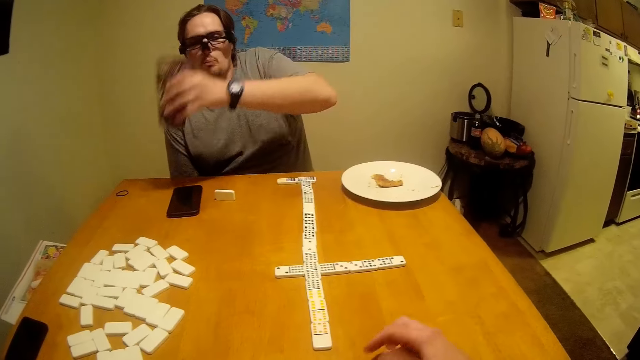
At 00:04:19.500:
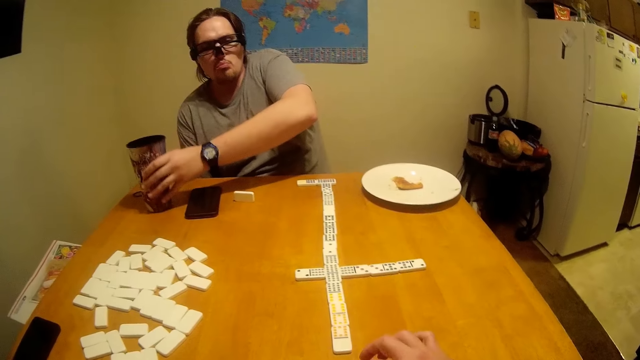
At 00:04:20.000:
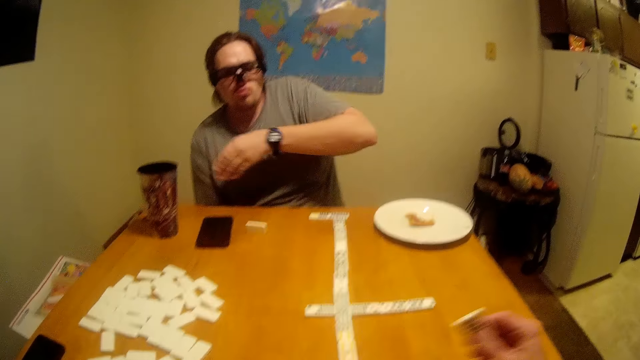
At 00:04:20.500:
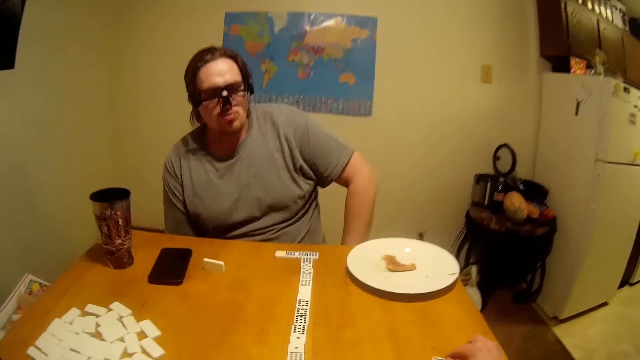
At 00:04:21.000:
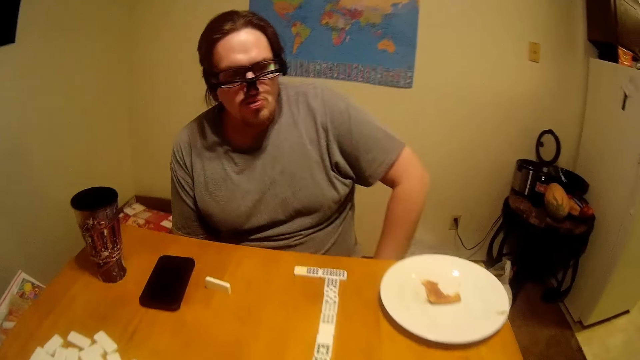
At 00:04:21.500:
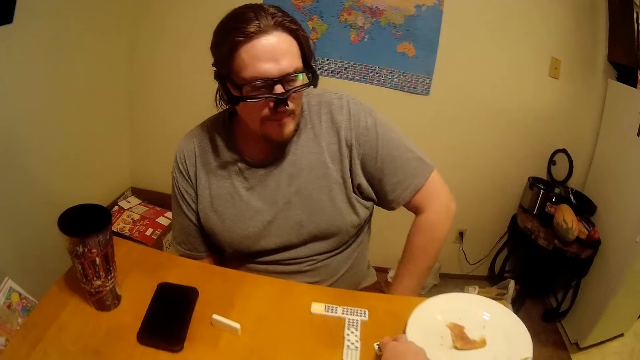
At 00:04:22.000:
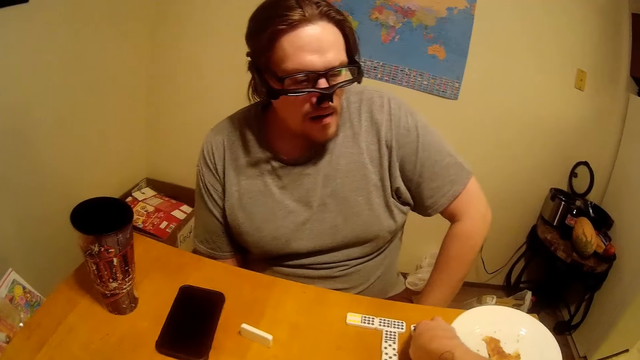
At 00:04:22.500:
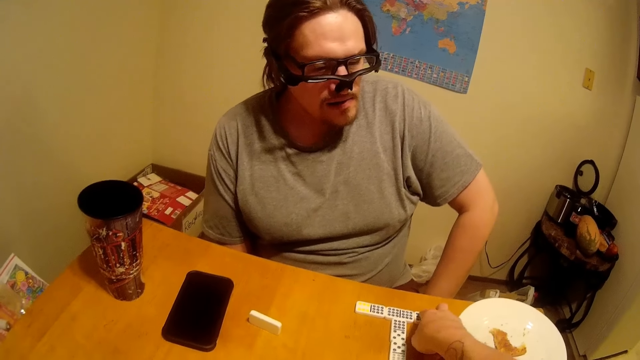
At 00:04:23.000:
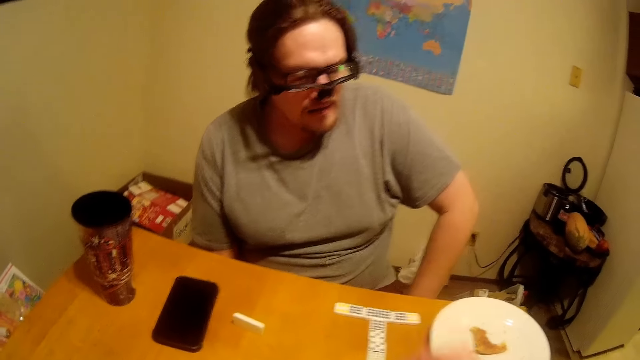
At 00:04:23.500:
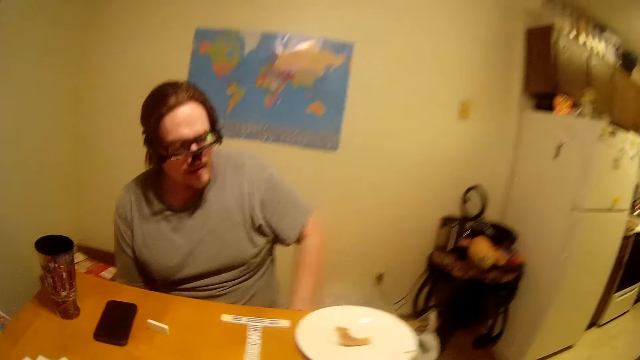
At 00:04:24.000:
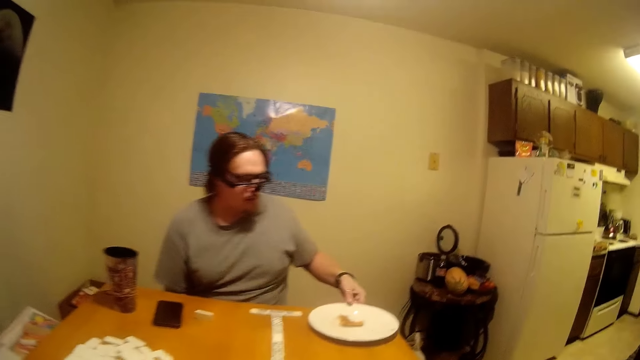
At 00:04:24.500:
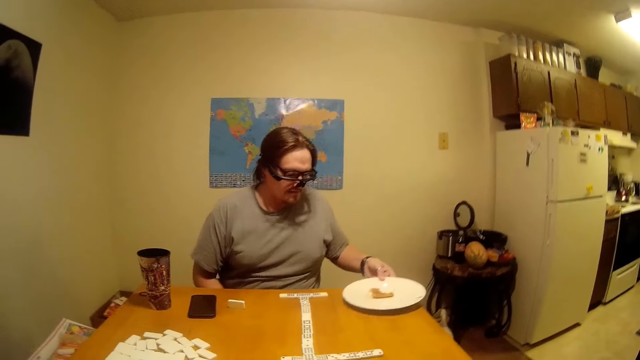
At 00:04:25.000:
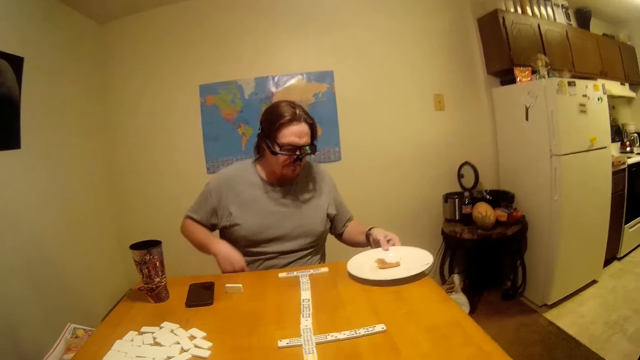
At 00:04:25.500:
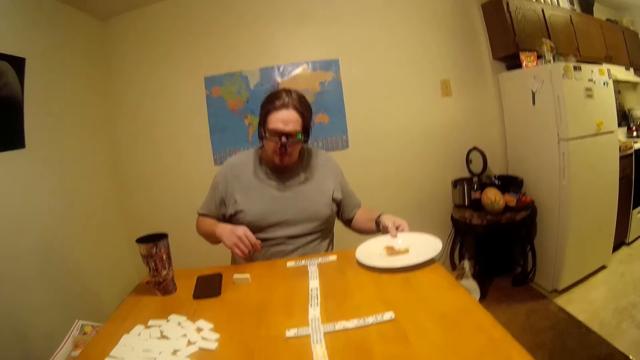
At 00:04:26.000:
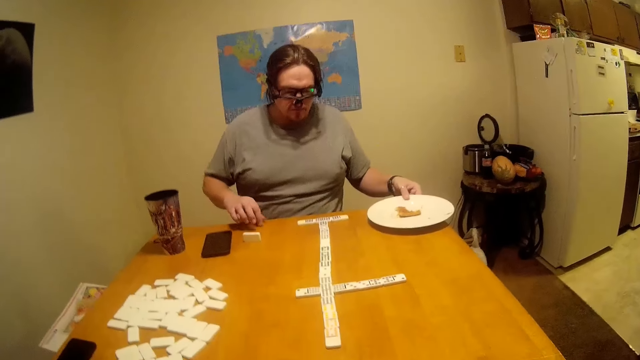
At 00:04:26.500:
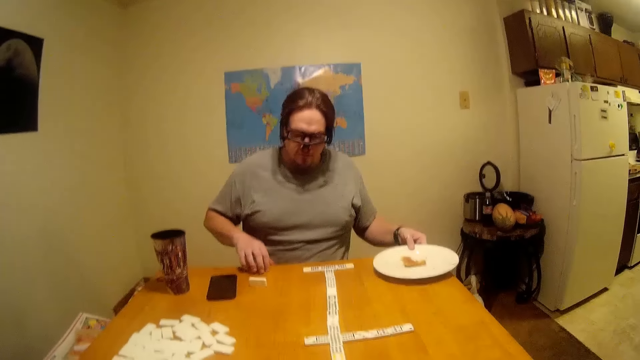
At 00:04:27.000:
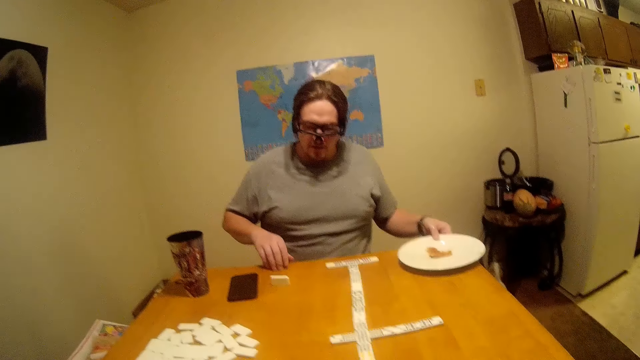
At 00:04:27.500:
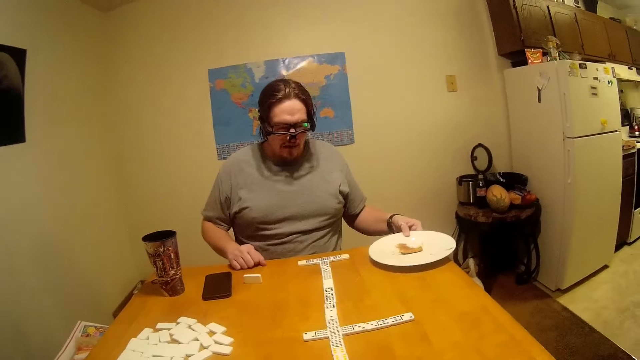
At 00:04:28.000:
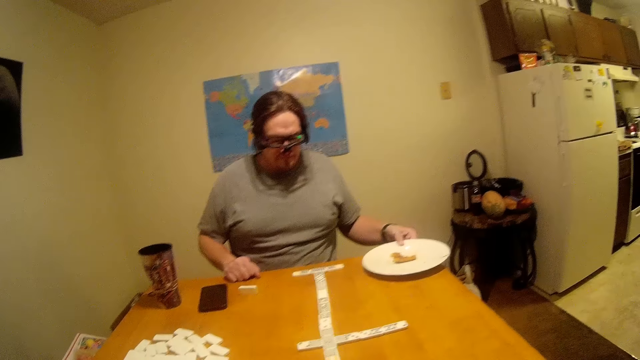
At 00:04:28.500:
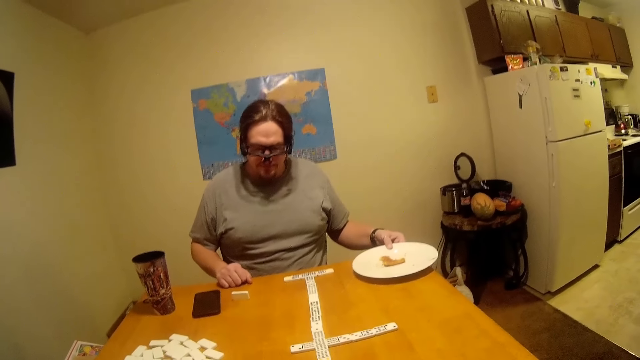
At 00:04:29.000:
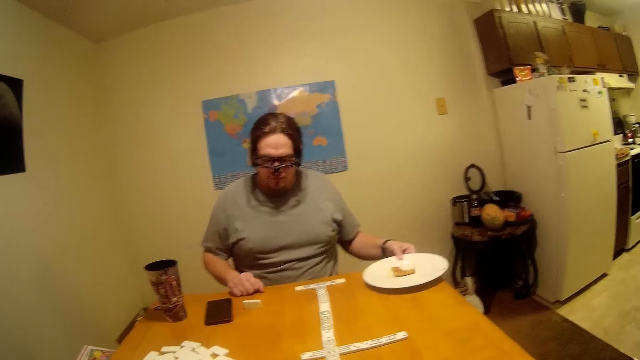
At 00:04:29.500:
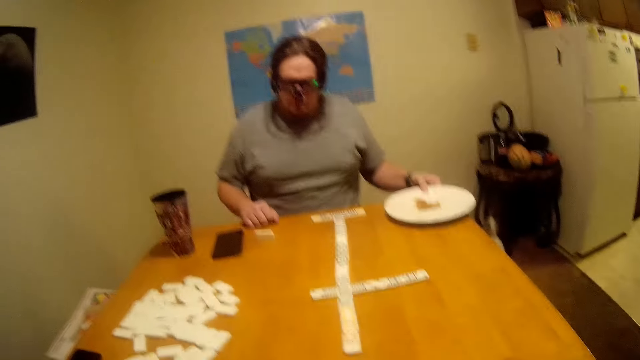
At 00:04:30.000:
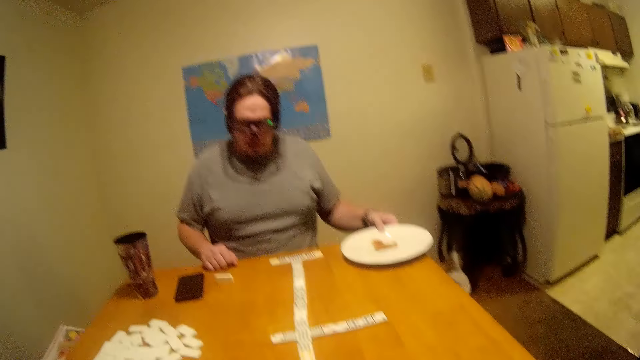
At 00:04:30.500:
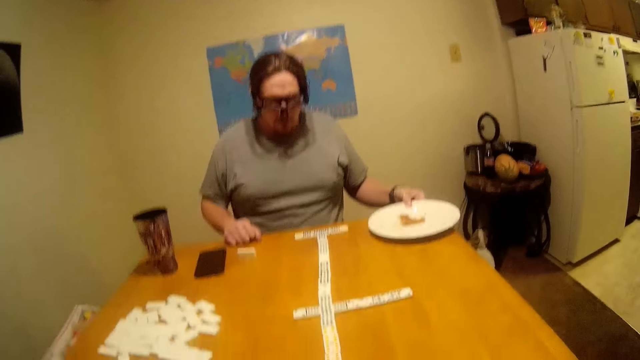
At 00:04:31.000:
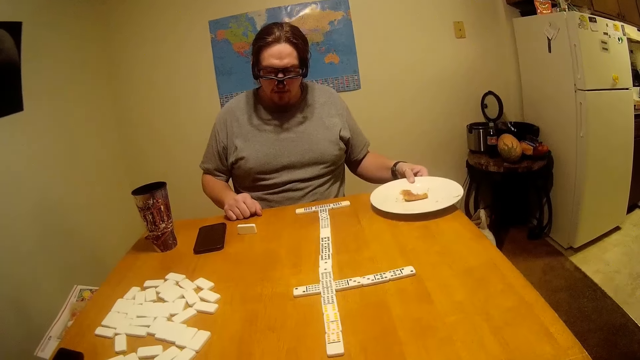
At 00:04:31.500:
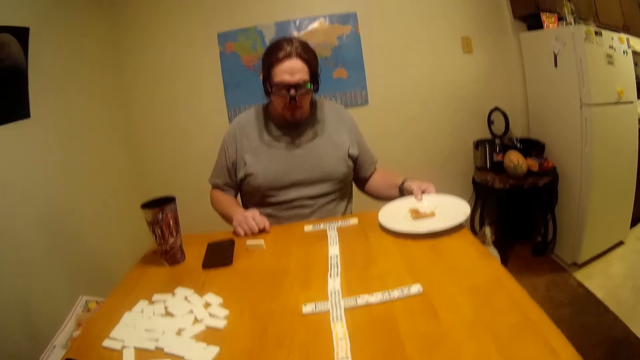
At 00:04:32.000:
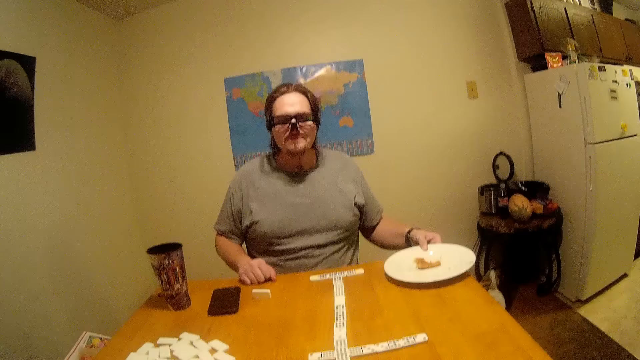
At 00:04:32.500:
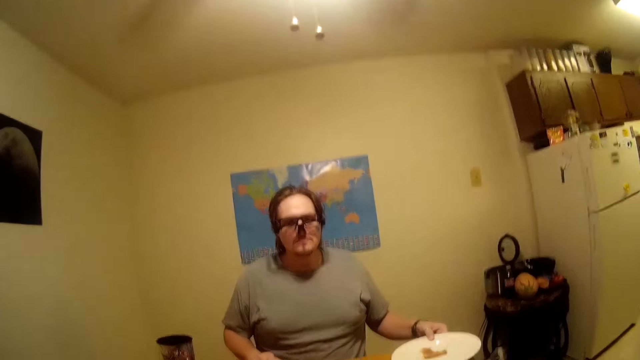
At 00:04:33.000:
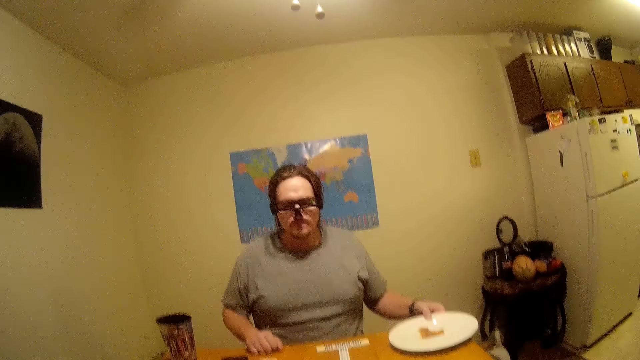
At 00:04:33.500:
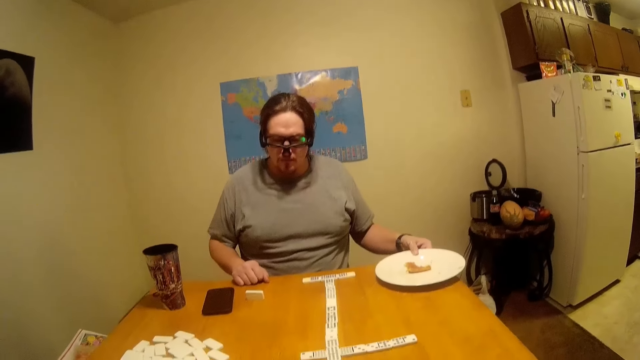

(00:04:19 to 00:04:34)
The camera wearer moves the hand. A man puts the mug on the table. The camera wearer puts a piece of Chinese board game on the table. The man picks the plate, moves the hand and taps hands on the table. The camera wearer looks around.

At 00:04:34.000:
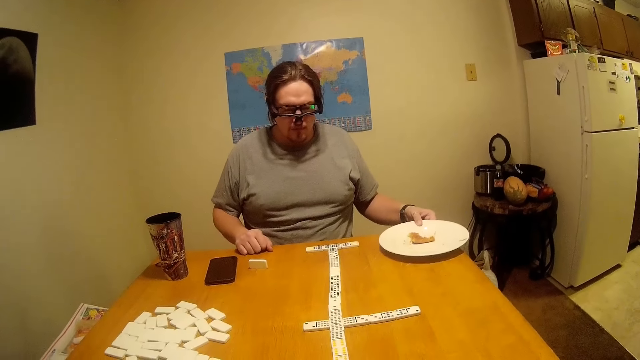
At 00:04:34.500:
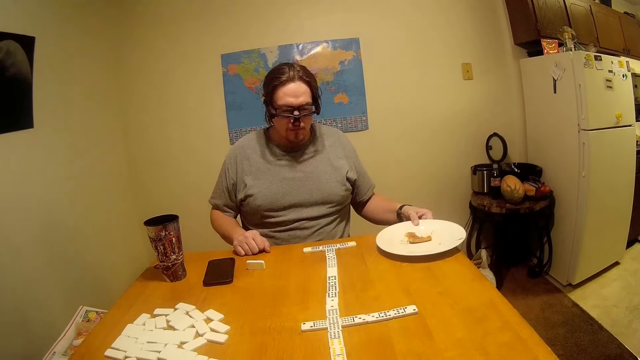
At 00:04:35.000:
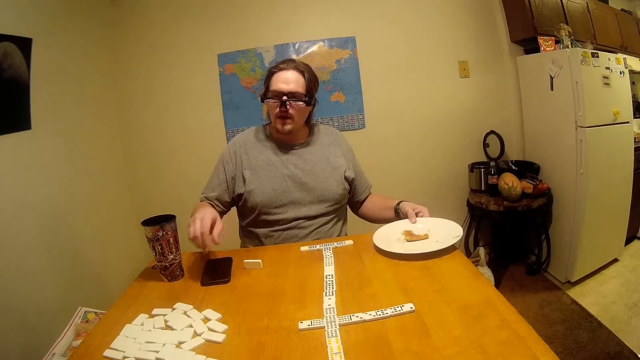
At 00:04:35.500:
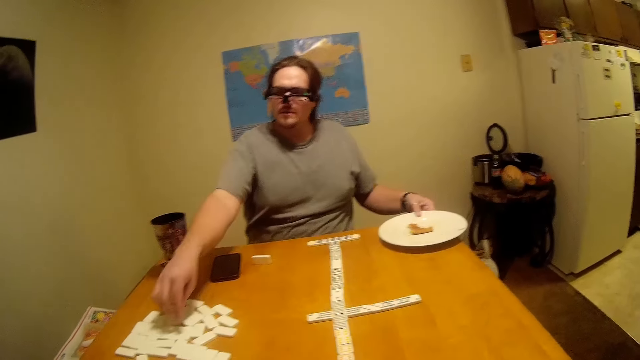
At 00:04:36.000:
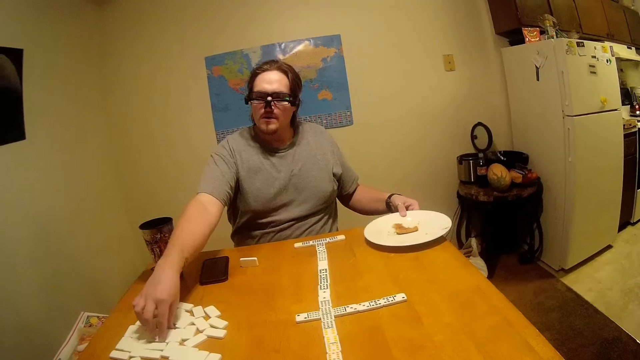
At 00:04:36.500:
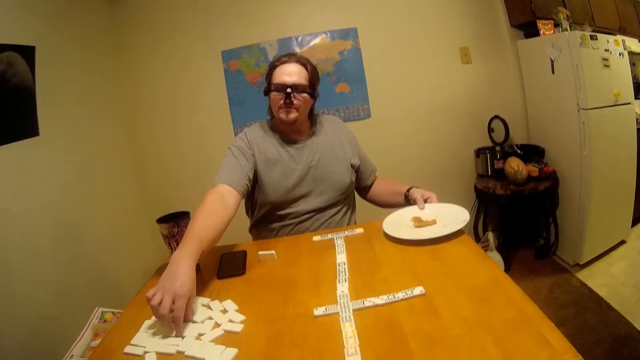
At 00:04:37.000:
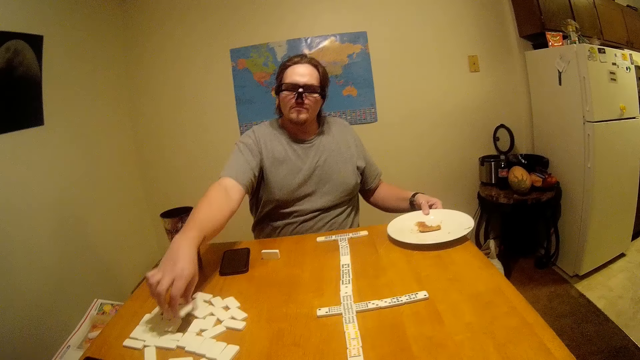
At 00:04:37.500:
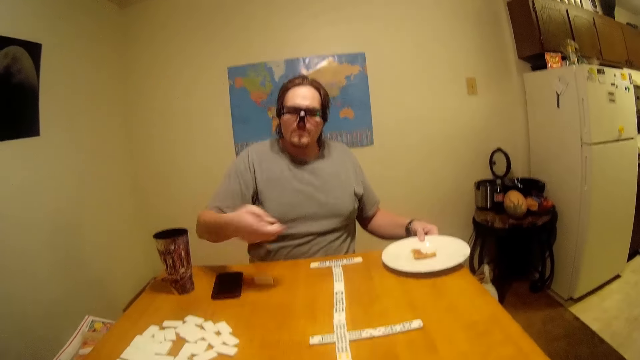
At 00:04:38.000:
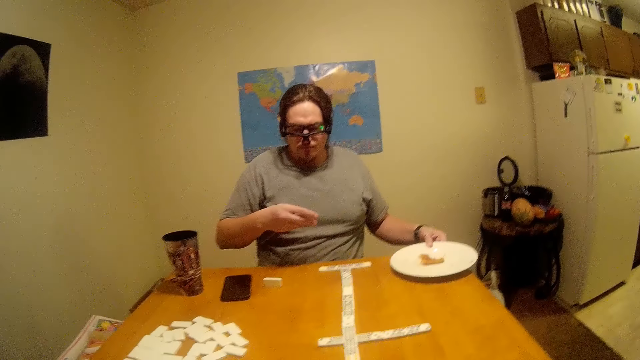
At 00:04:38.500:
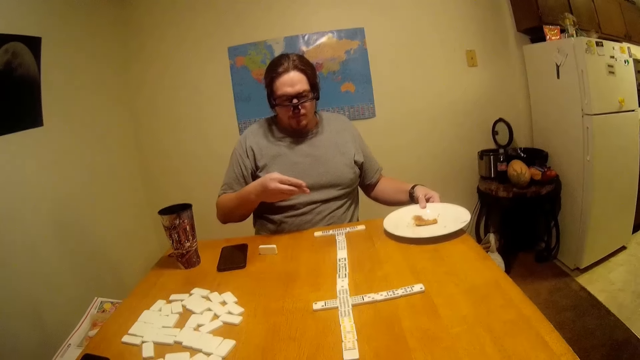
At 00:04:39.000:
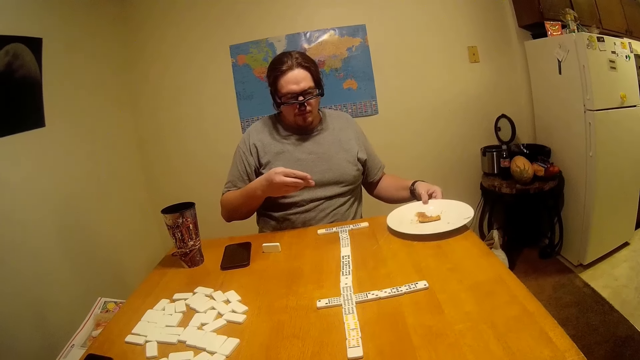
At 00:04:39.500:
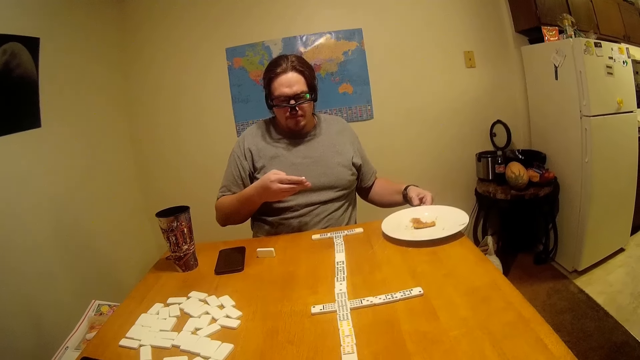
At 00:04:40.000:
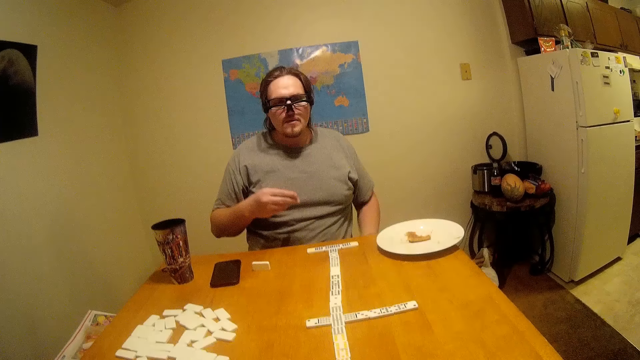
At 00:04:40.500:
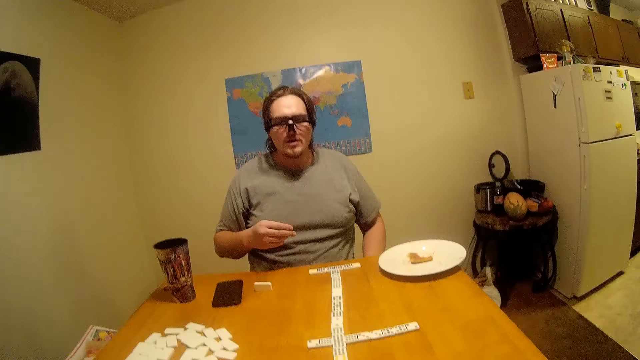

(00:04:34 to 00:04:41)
A man picks a piece of Chinese board game or Ludo from the table. The man examines the Ludo.
